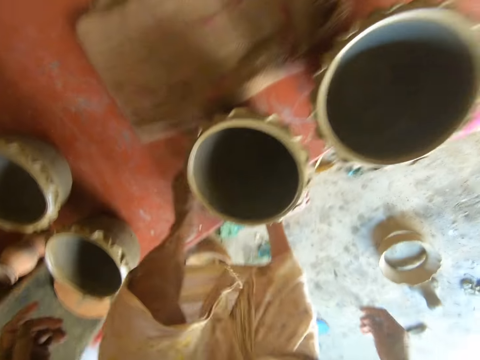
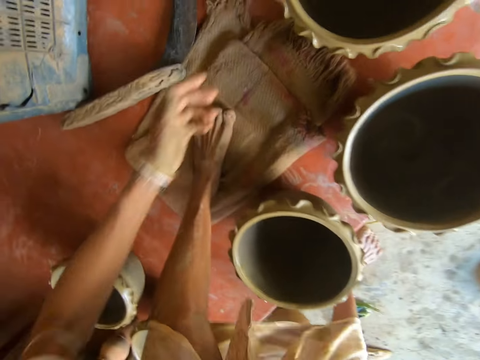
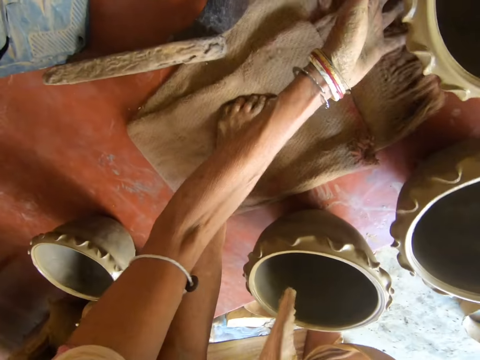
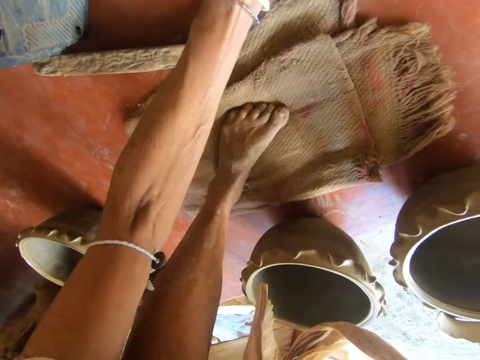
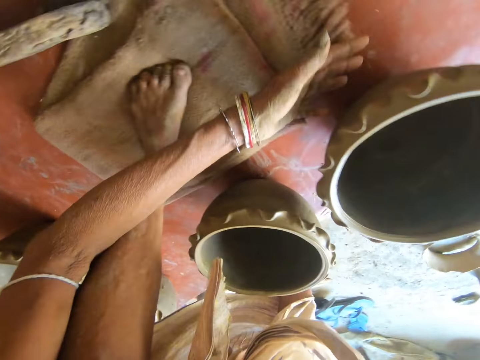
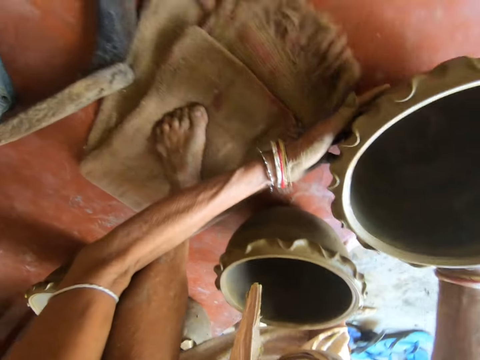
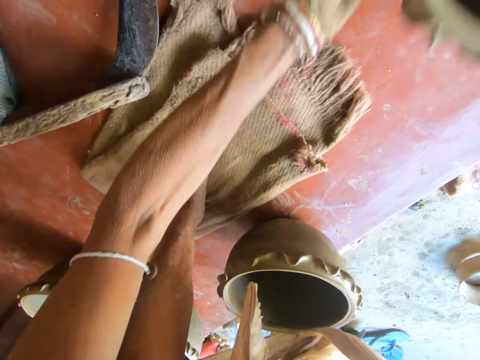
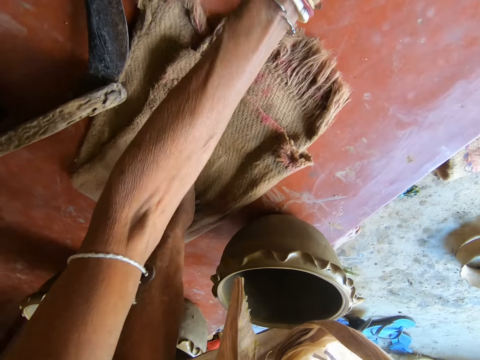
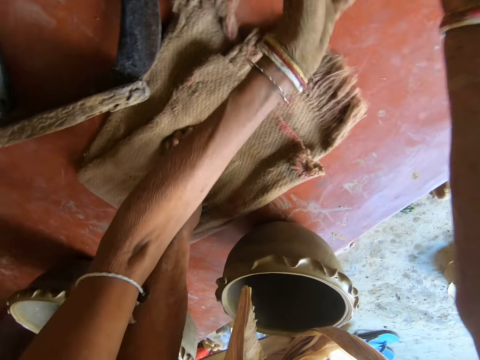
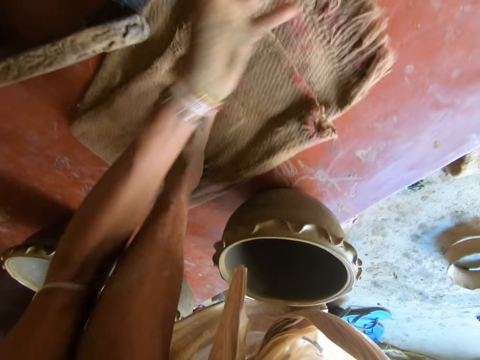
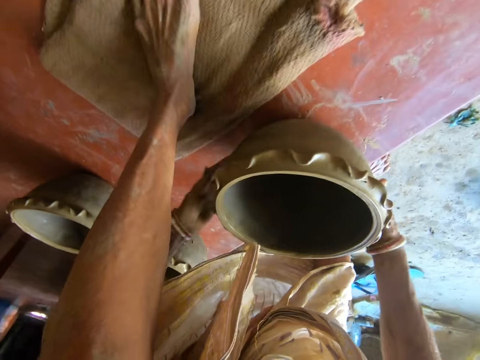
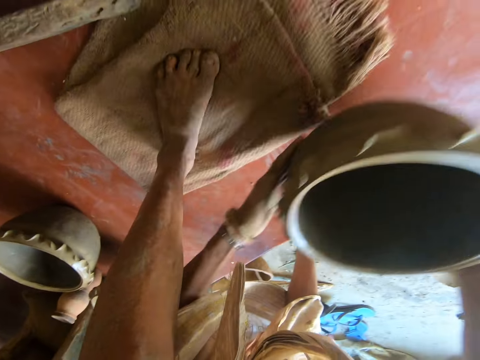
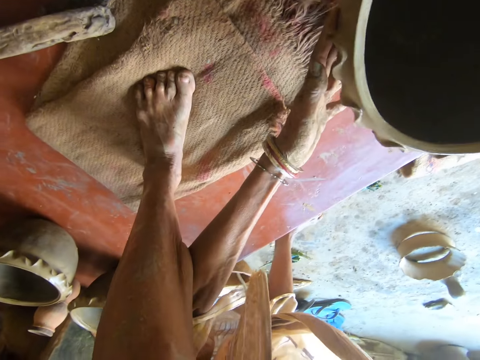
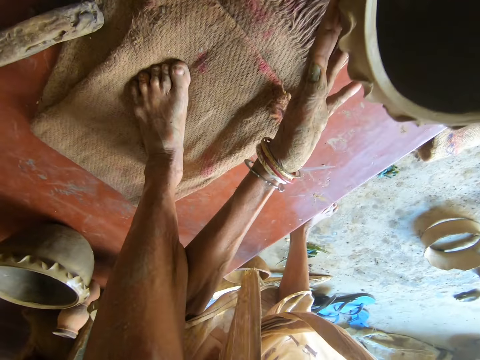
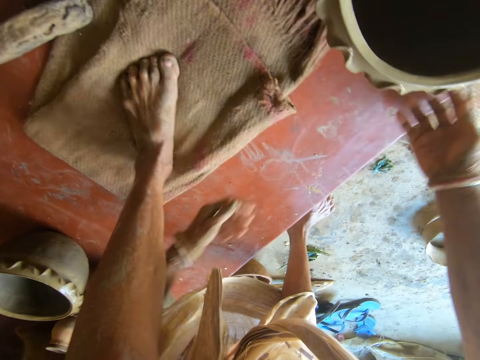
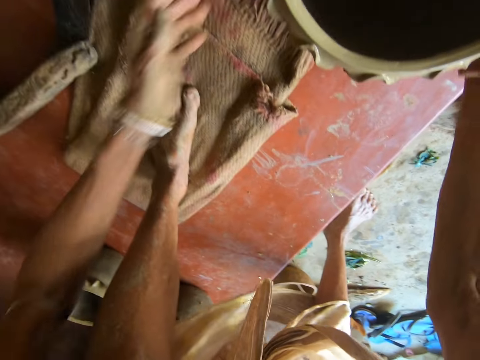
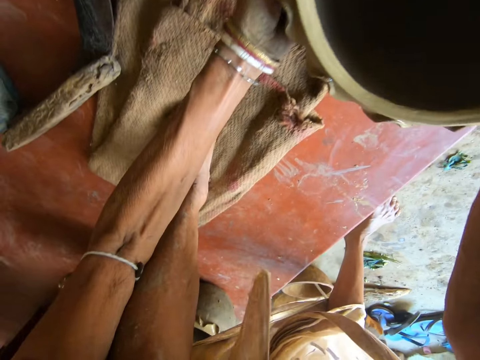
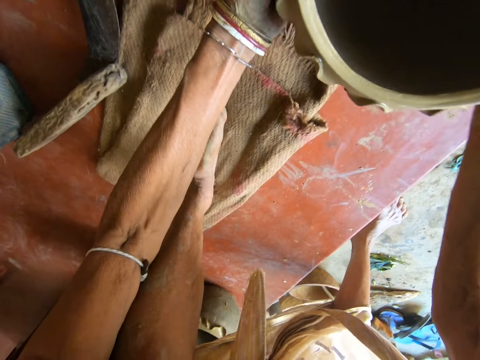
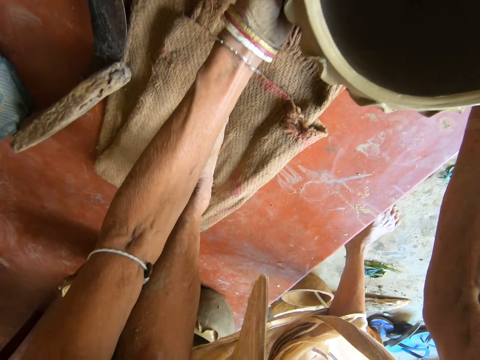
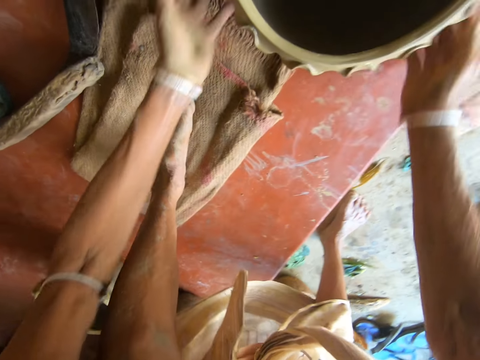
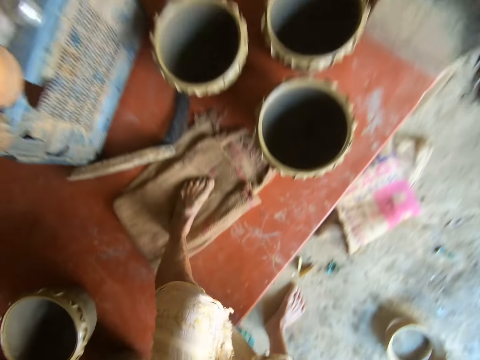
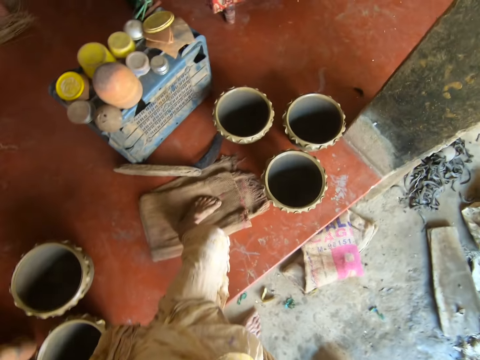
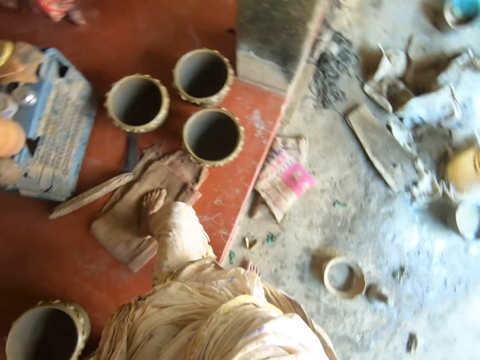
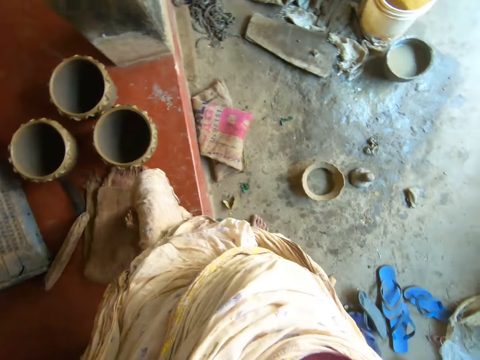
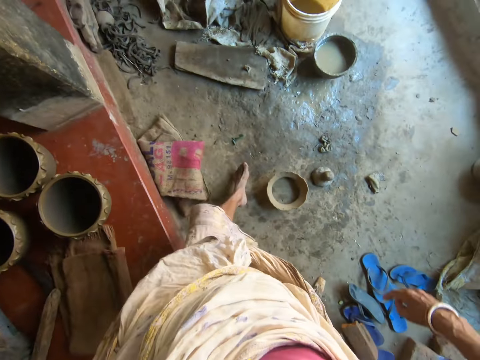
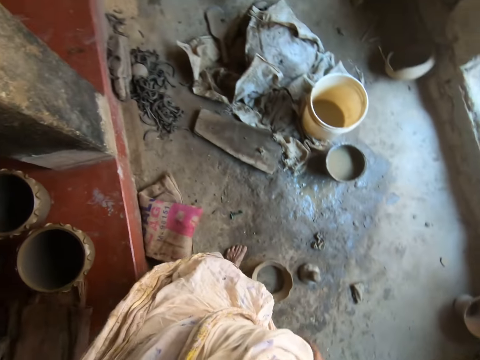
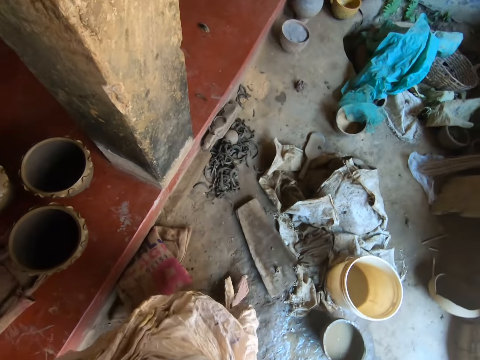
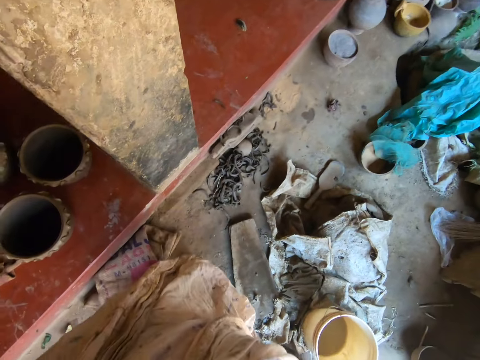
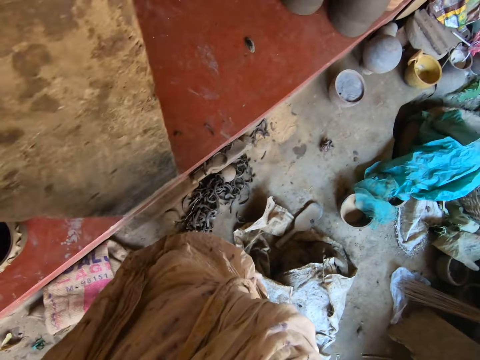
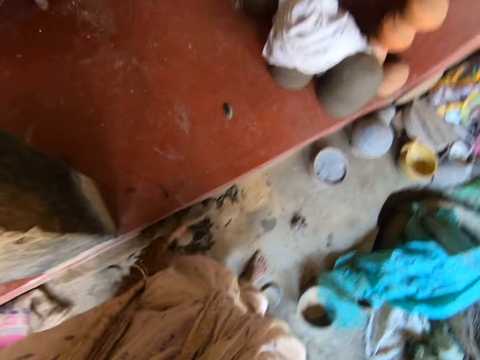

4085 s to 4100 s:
The camera wearer adjusts her left foot on the platform. She moves the pottery or clay pot on the floor with her hands. She lifts the clay pot from the platform with her hands. She places the clay pot on the platform with her hands. She adjusts the clay pot with her hands. She lifts the clay pot from the platform with her hands. She places the clay pot on the platform with her hands. She removes her hands from the clay pot. She adjusts the clay pot with her hands. She looks around. She lowers her left foot from the platform. She walks around.

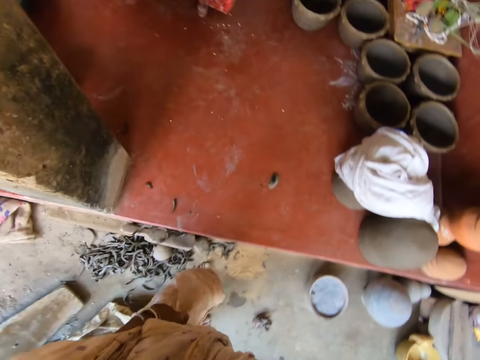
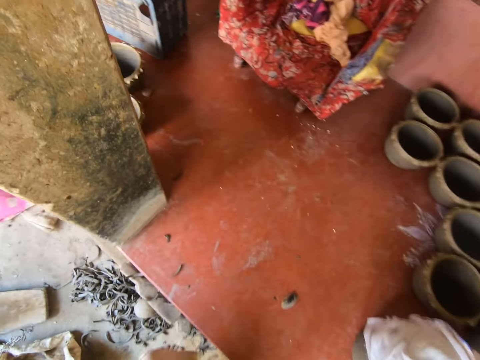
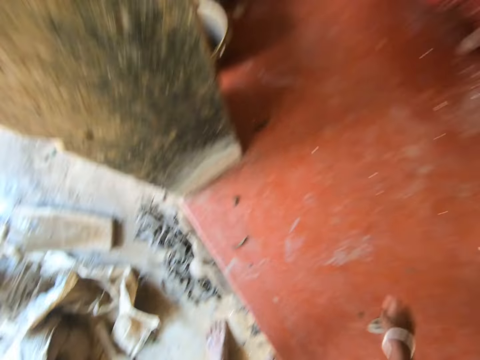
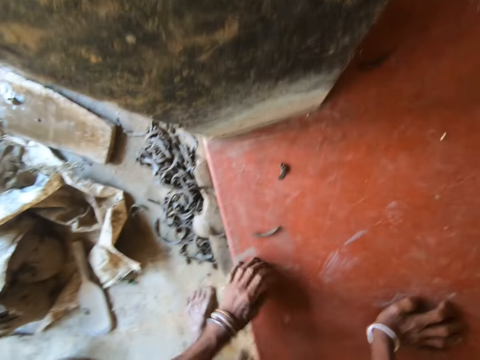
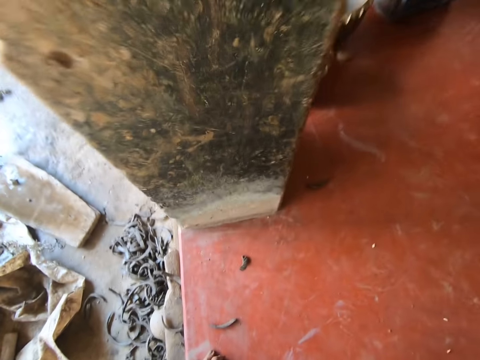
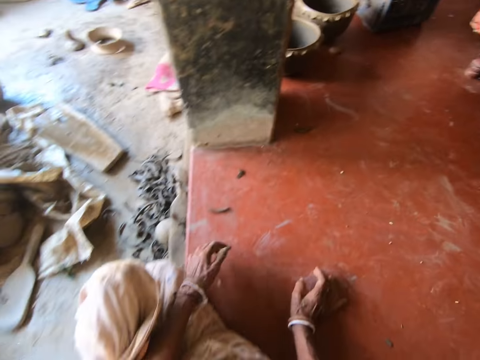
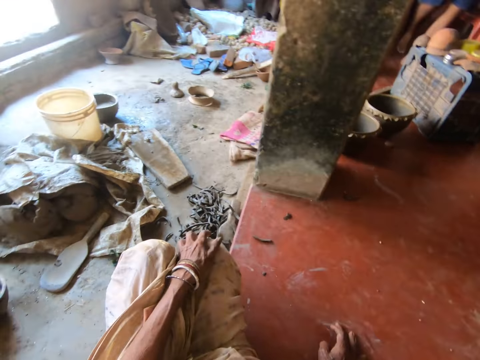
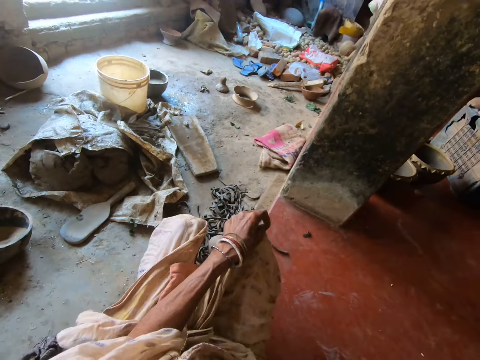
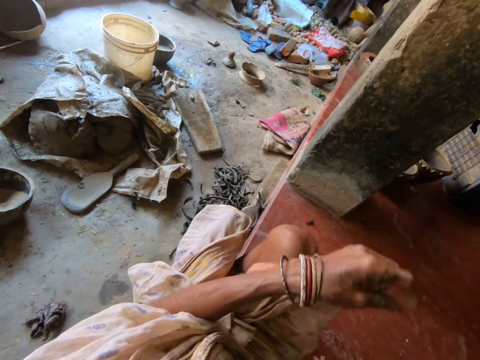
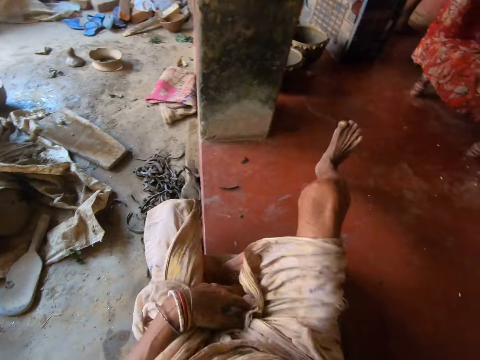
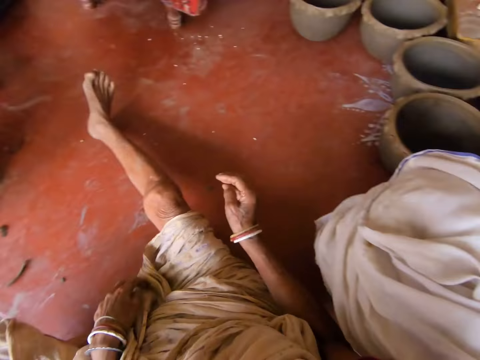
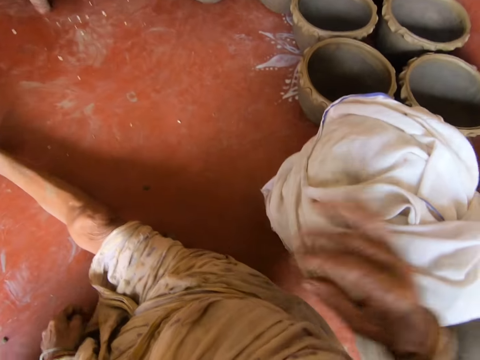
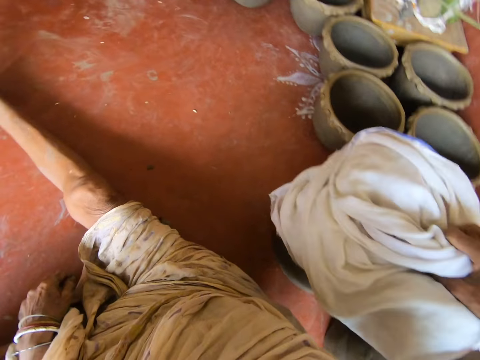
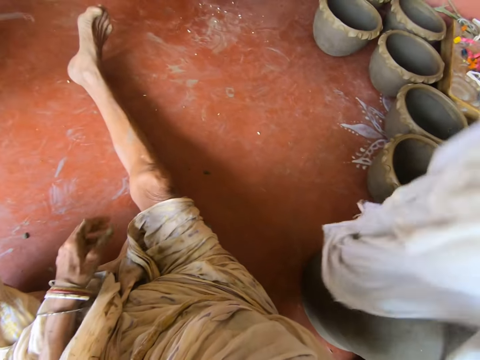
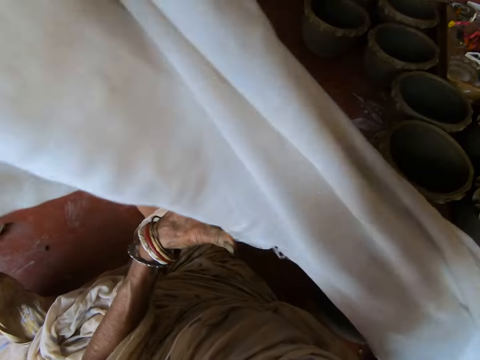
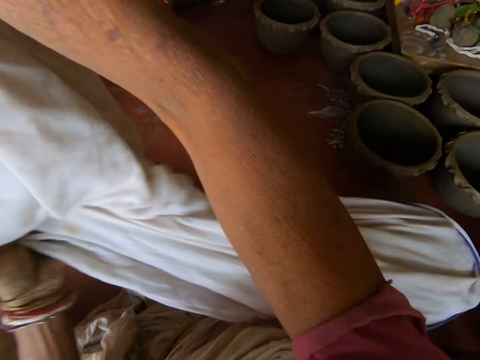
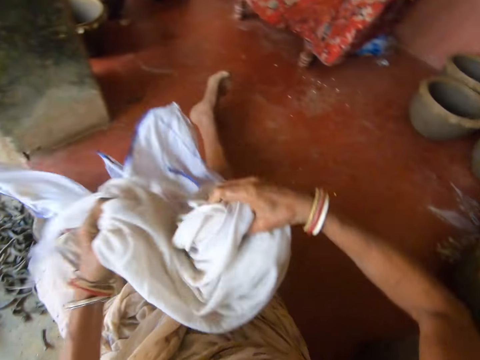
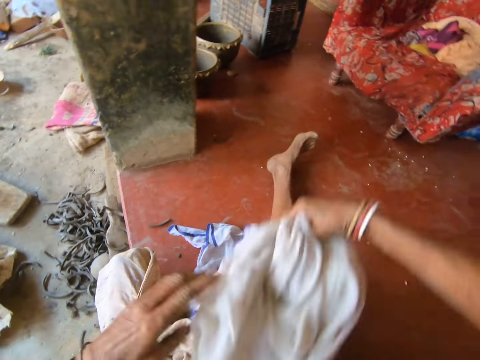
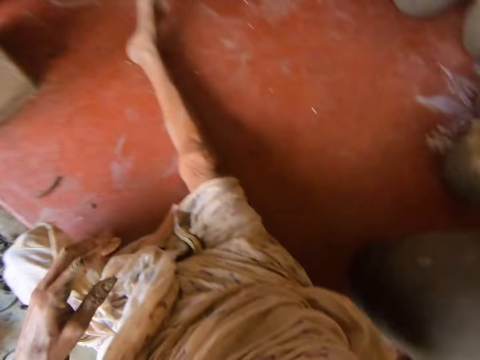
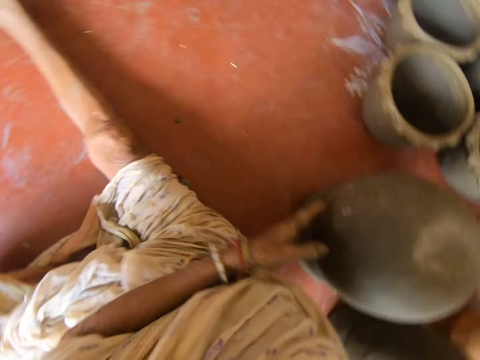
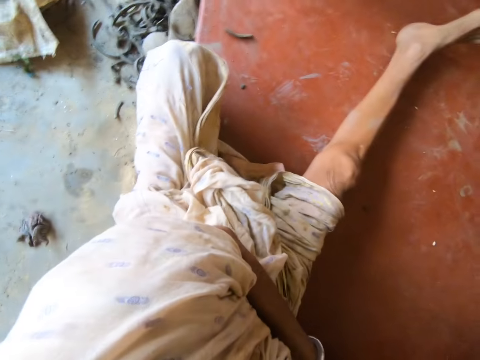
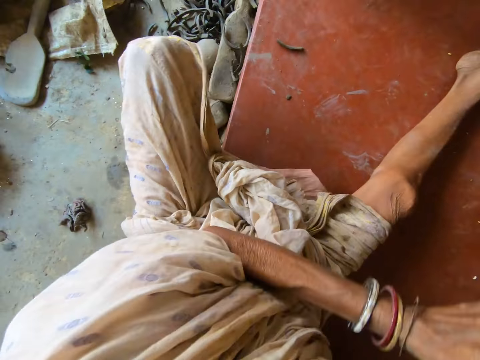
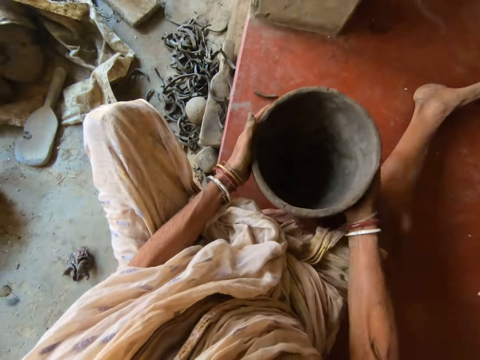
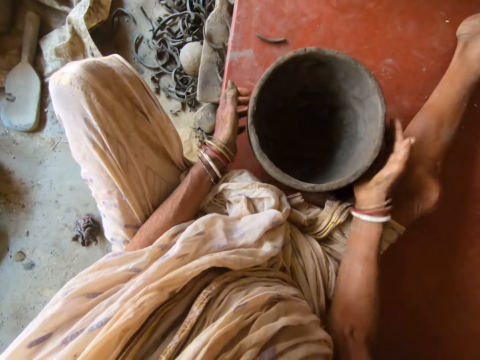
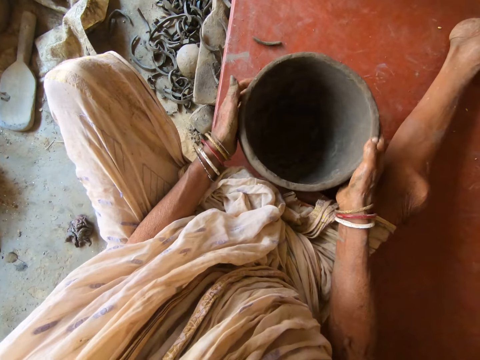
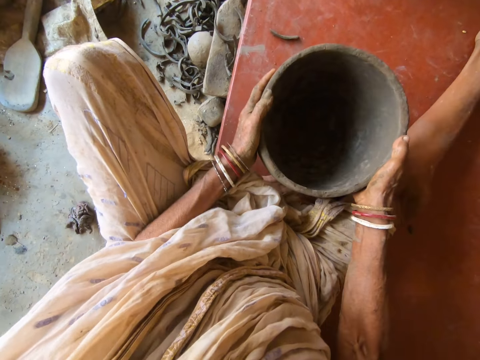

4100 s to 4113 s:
The camera wearer holds the floor with her hands and sits on the floor. She places her hands on the platform. She adjusts her dress with her left hand. She moves the right leg. She places her right leg on the platform. She picks a cloth from a clay pot with her right hand. She folds the cloth with her hands. She removes her left hand from the cloth. She throws the cloth on a chair with her right hand. She lifts a clay pot or pottery from the platform with her hands. She places the clay pot on the platform with her hands. She turns the clay pot with her hands. She hits the pottery on the floor.
